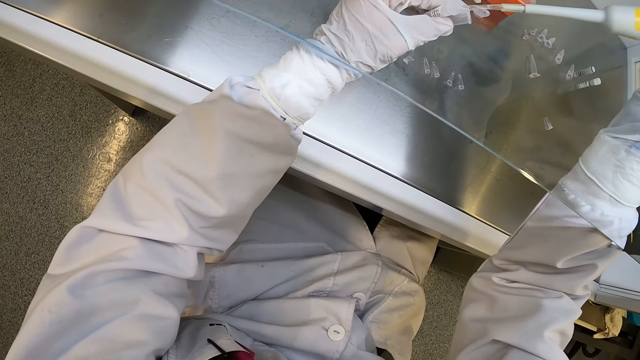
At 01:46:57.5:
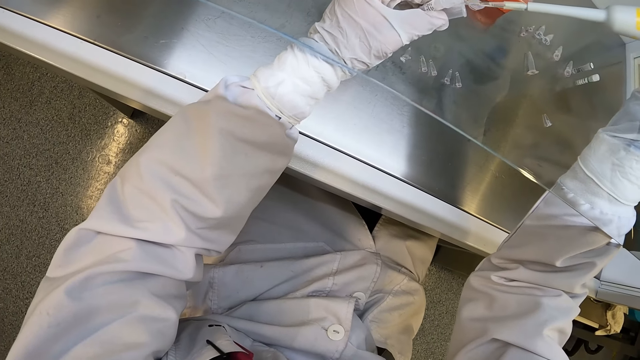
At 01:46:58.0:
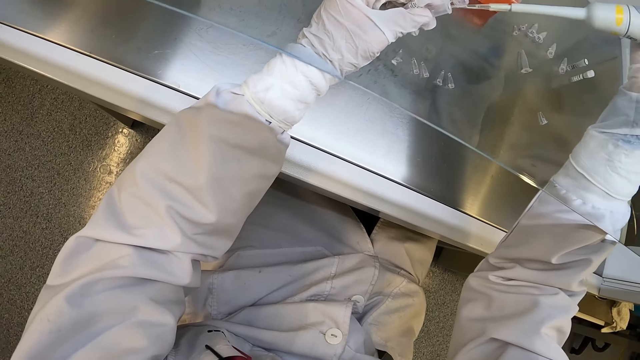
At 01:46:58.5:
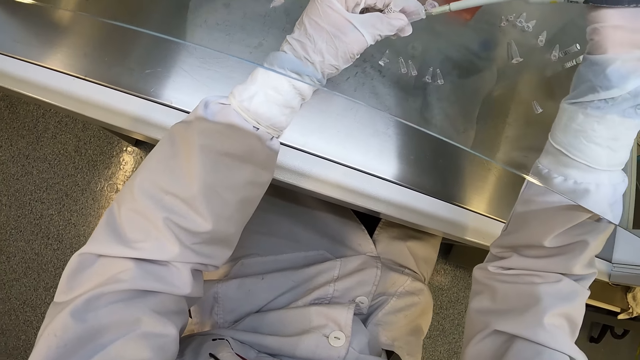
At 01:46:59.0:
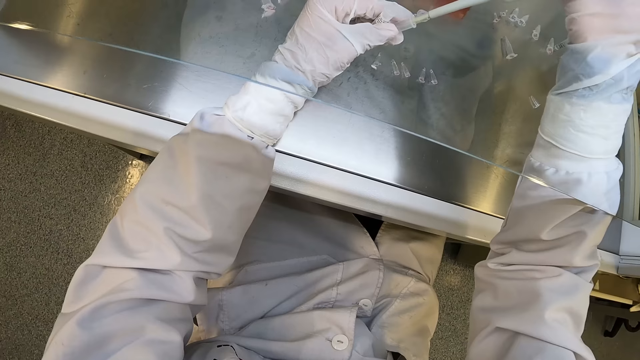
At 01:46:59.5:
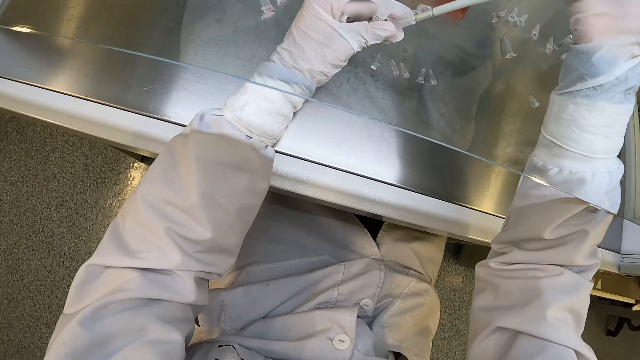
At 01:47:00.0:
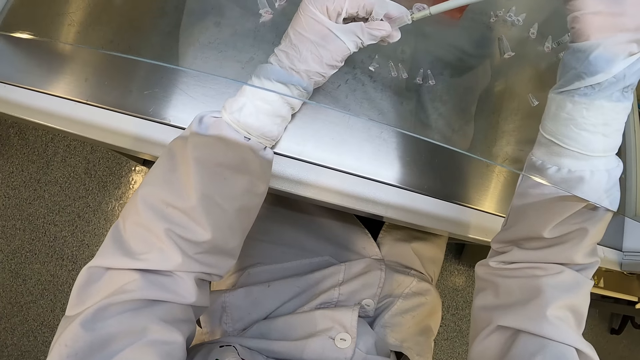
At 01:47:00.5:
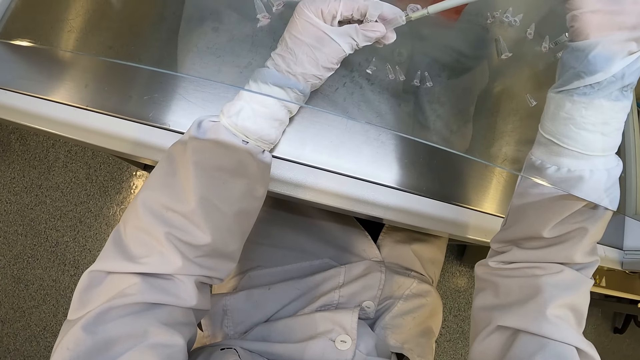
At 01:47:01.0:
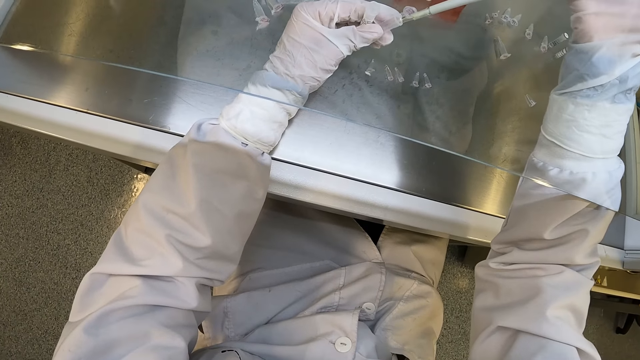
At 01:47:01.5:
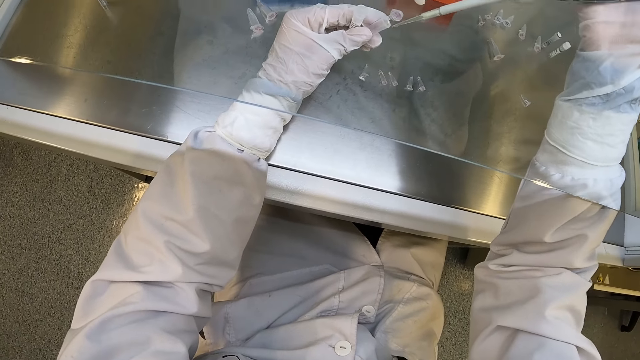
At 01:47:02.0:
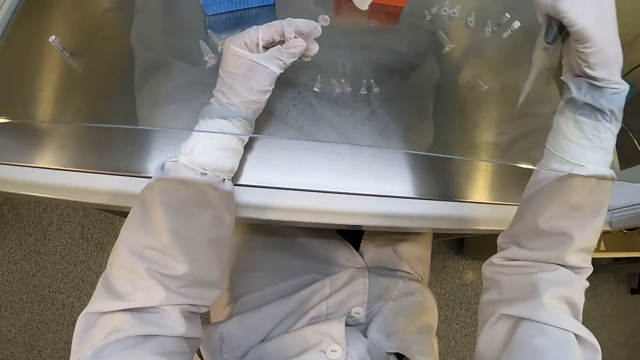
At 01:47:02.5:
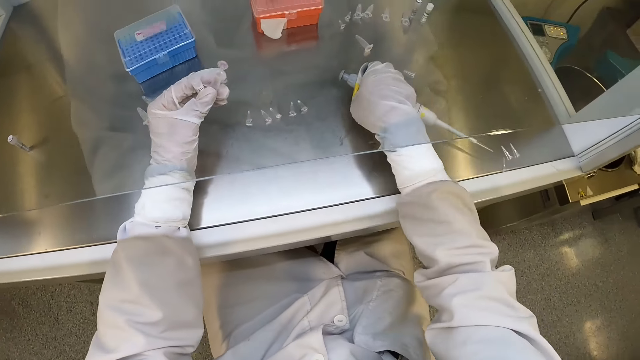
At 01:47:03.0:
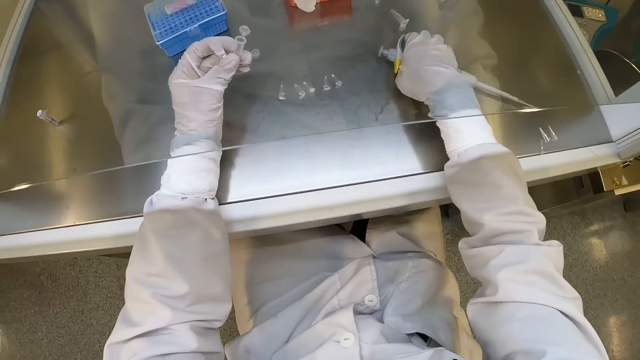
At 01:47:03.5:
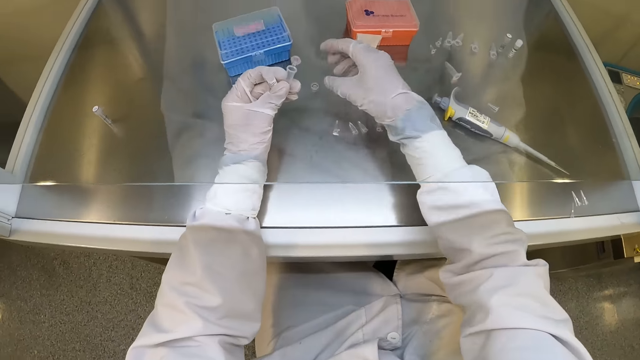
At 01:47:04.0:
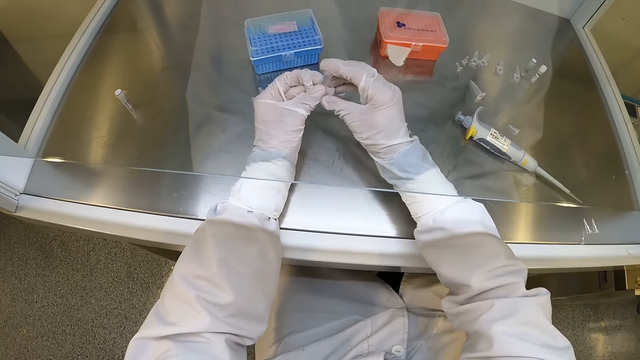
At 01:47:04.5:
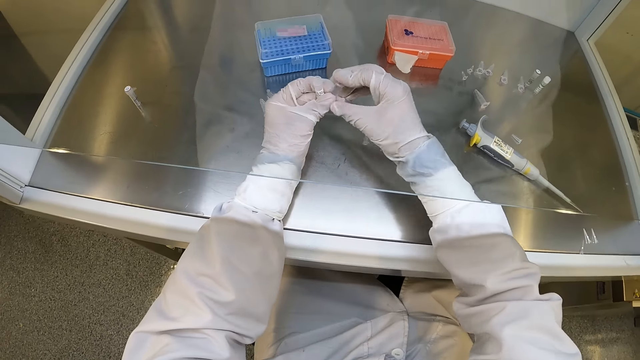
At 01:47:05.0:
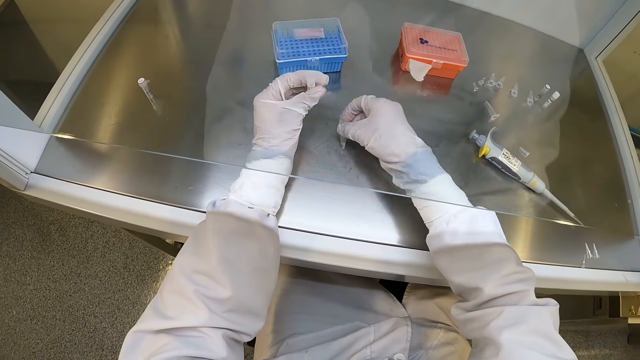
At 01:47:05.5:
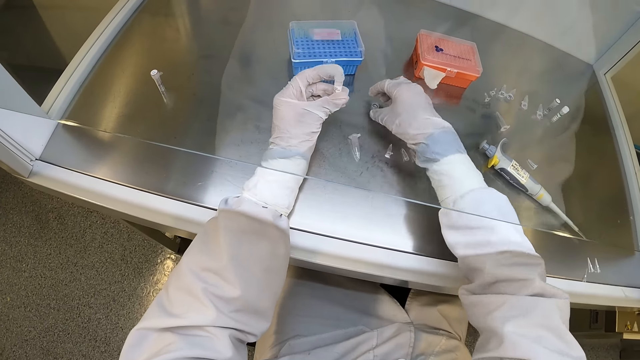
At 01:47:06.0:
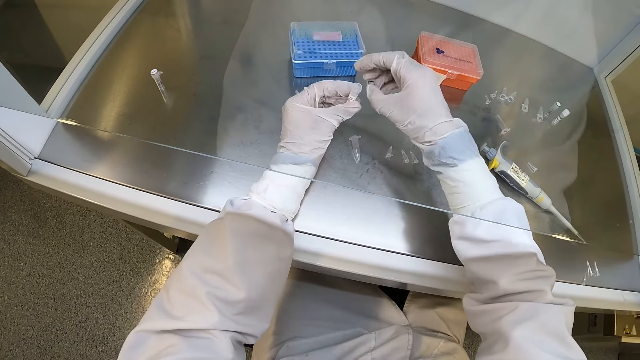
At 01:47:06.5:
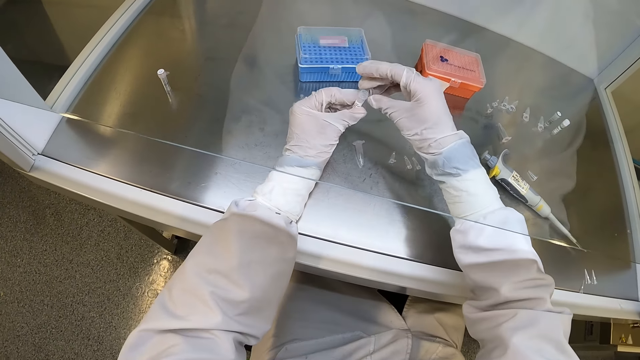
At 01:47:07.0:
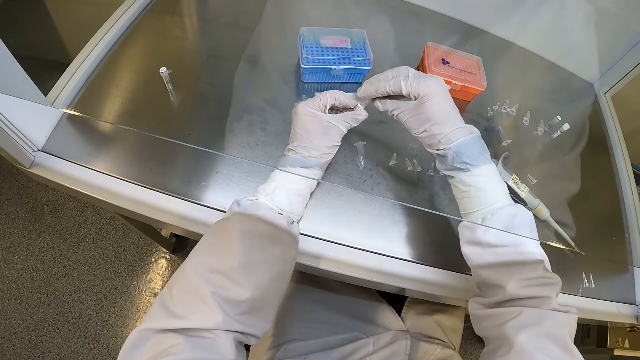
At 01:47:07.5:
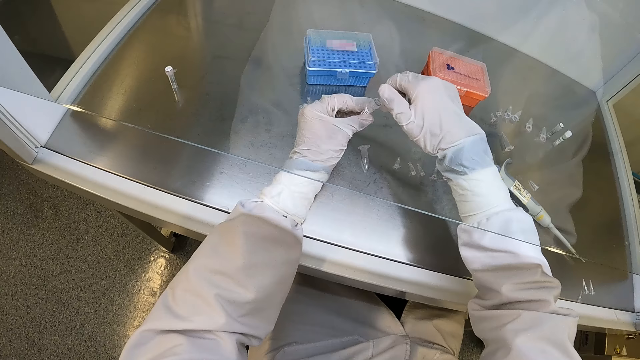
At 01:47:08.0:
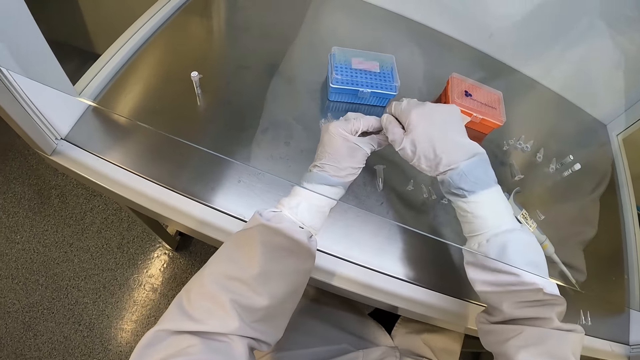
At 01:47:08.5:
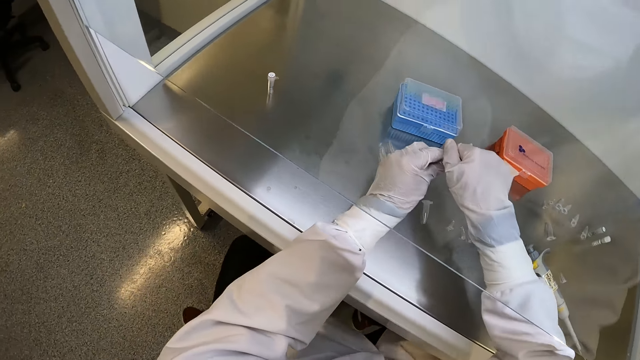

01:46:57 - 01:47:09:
The camera wearer drops solution into the sample test tube in his gloved left hand with the micropipette in his gloved right hand. He drops the micropipette on the table with his gloved right hand. He closes the sample test tube in his gloved left hand with his gloved right hand. He drops the sample test tube on the table with his gloved right hand. He picks up the cover of the sample test tube from the table with his gloved right hand. He closes the sample test tube with the cover in his gloved right hand.

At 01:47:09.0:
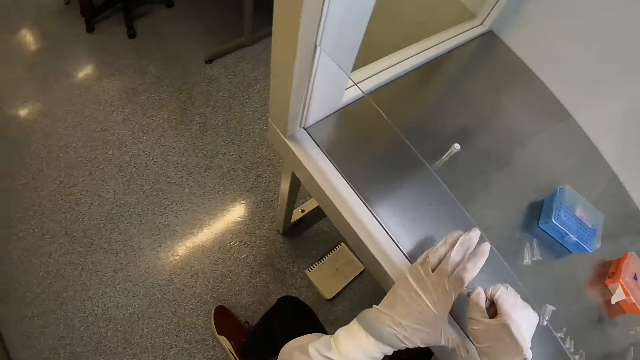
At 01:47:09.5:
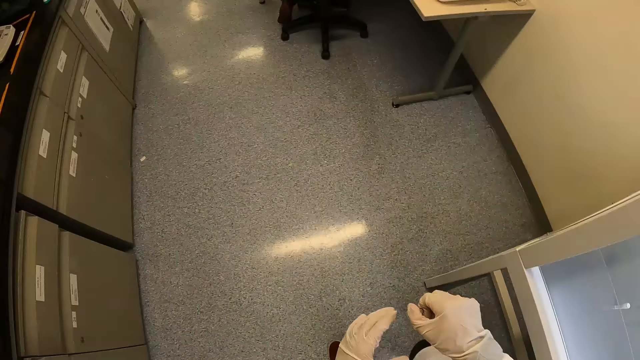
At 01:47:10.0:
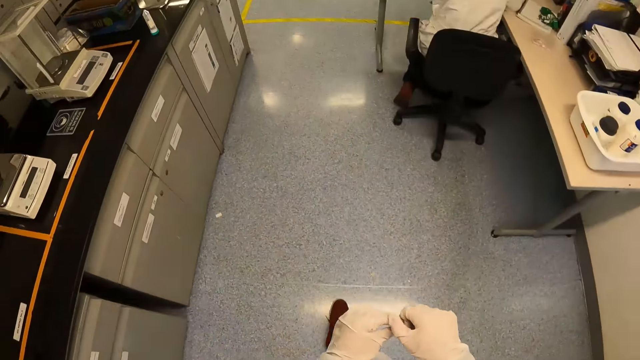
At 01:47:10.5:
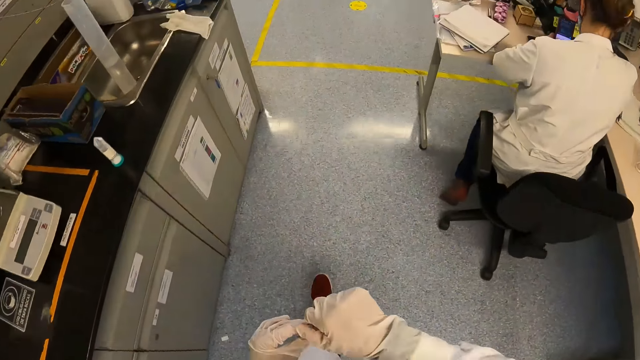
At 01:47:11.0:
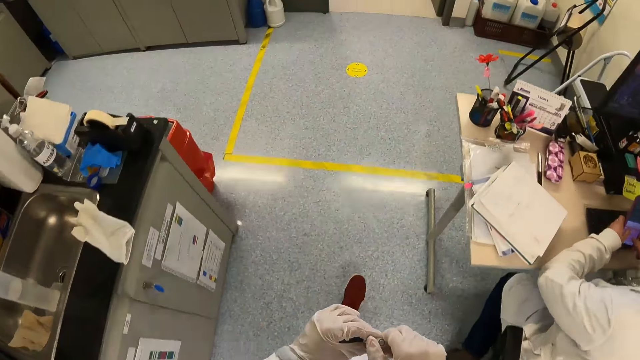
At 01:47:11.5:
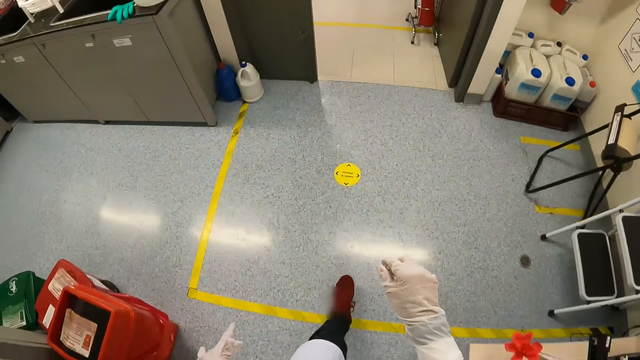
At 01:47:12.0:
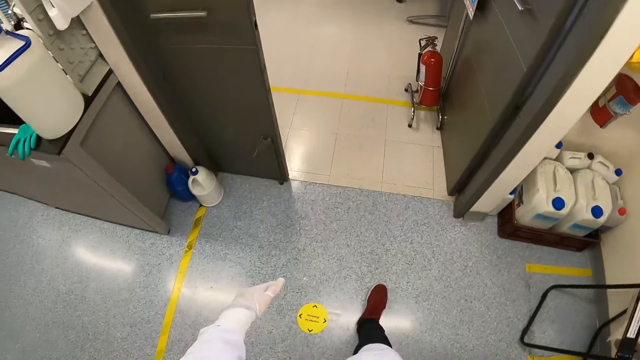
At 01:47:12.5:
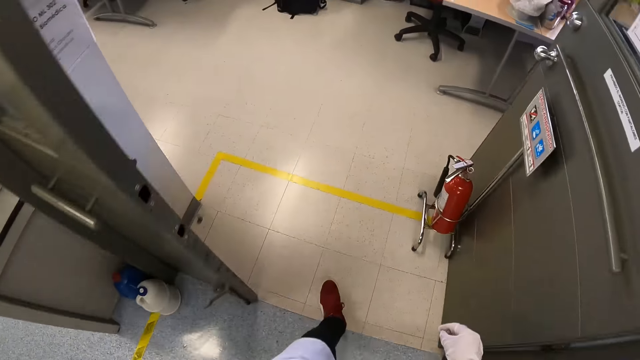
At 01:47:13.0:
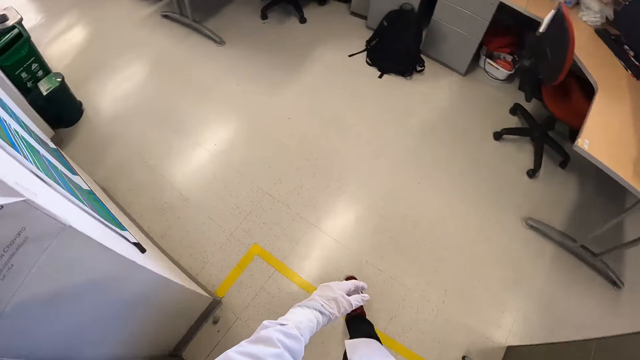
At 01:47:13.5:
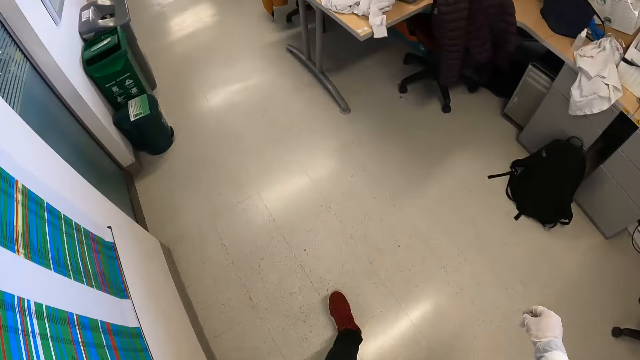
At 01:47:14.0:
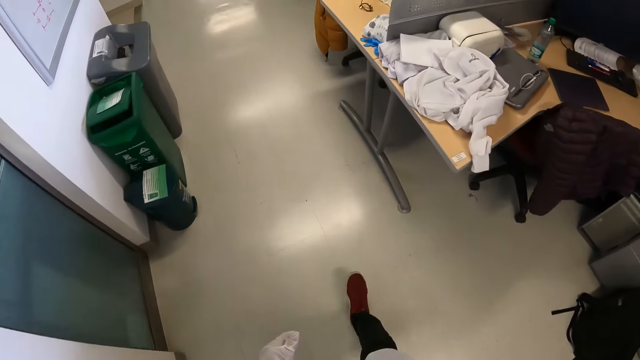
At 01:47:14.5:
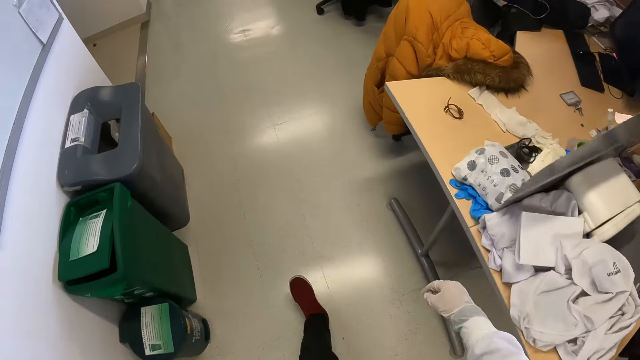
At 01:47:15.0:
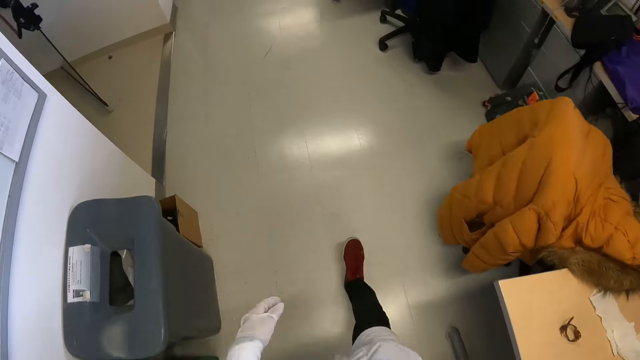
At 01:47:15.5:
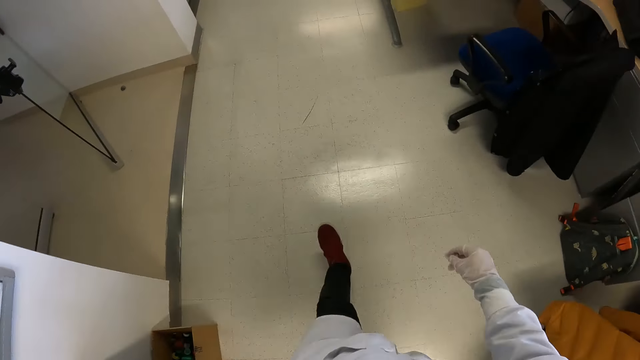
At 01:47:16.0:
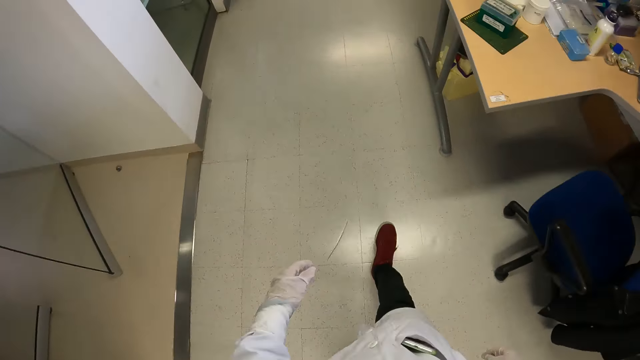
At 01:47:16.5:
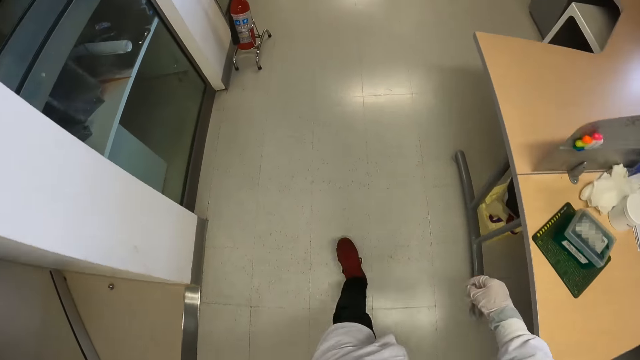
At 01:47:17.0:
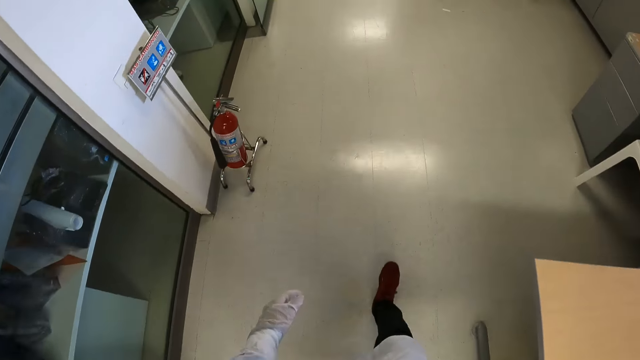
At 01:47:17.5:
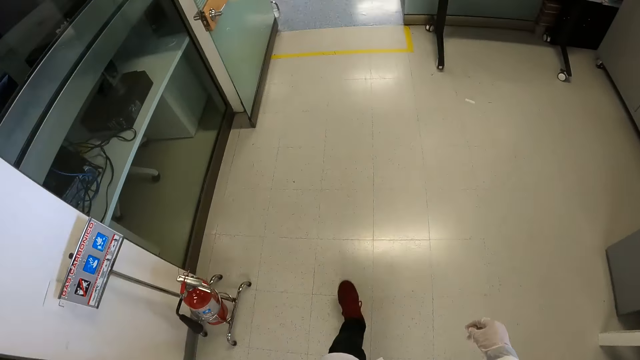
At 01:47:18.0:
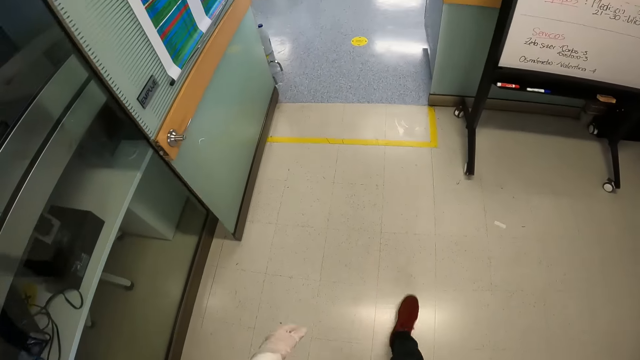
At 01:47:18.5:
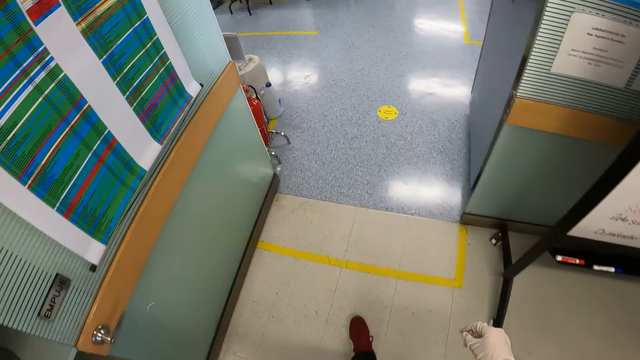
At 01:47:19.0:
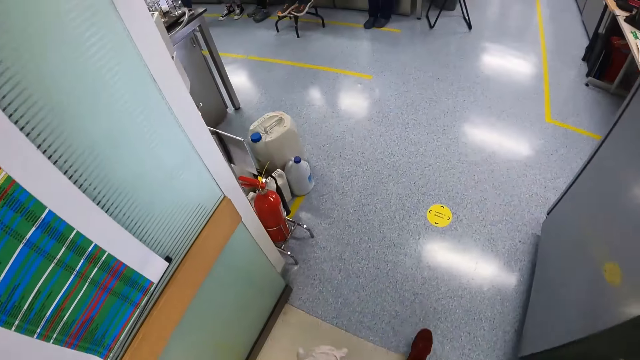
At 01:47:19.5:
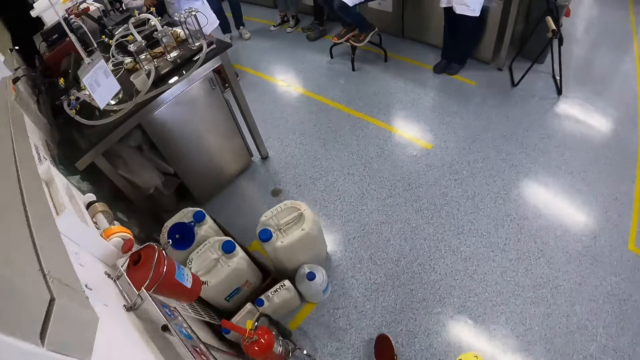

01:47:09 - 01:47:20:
The camera wearer walks in the laboratory. He holds the test tube with his right hand. A woman operates a phone with her hands. The camera wearer walks past another woman.
